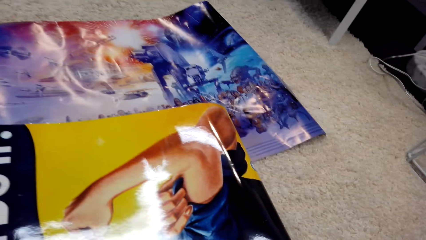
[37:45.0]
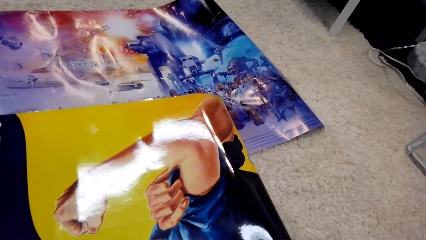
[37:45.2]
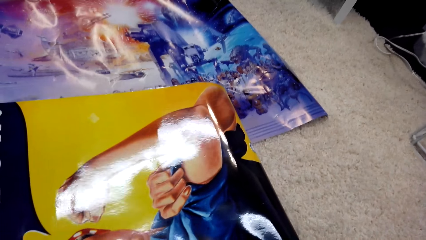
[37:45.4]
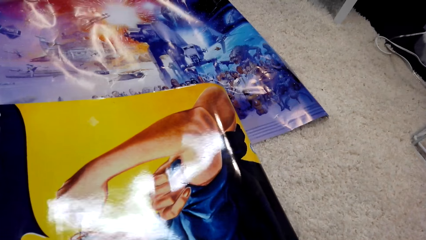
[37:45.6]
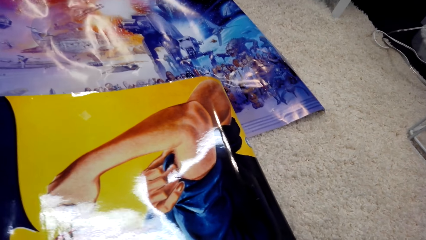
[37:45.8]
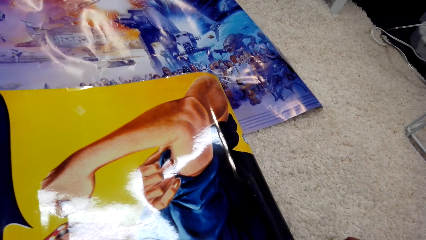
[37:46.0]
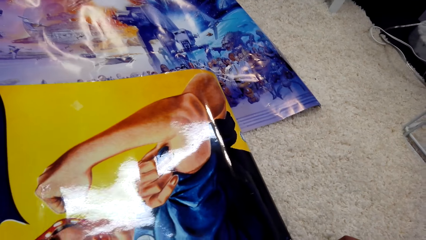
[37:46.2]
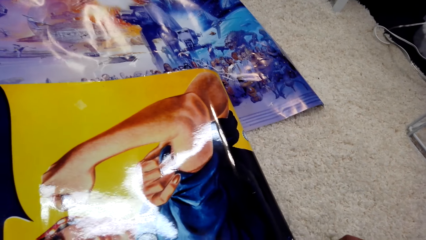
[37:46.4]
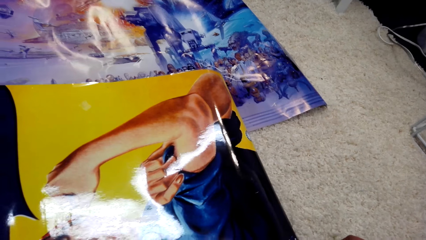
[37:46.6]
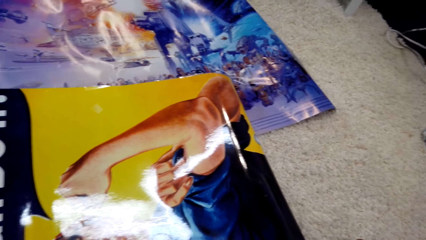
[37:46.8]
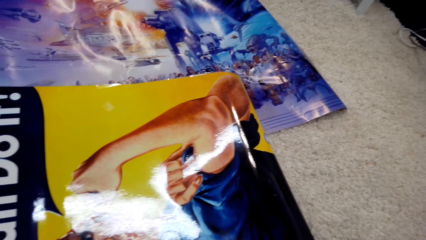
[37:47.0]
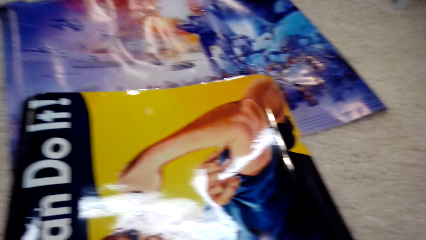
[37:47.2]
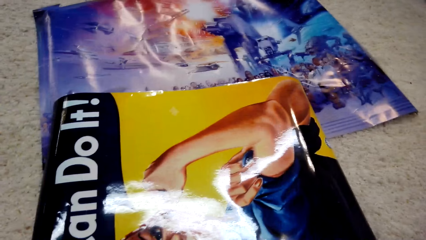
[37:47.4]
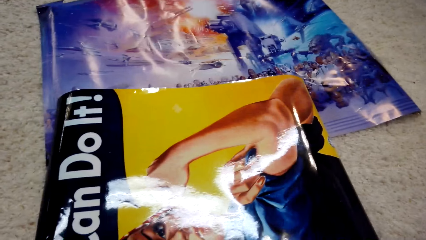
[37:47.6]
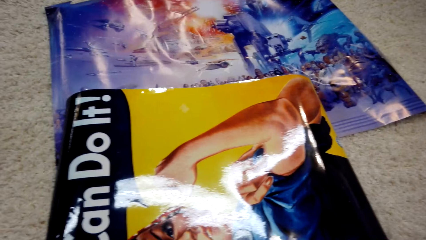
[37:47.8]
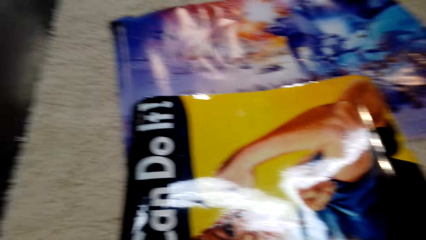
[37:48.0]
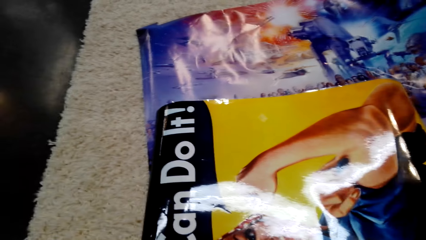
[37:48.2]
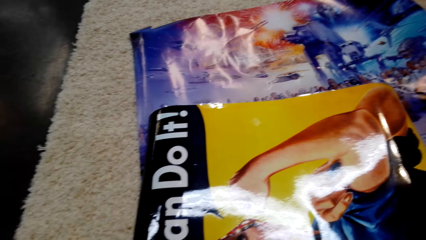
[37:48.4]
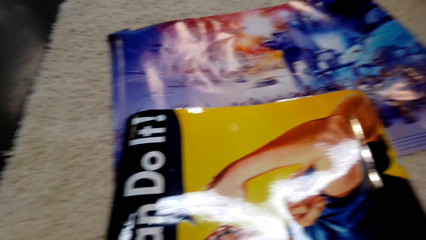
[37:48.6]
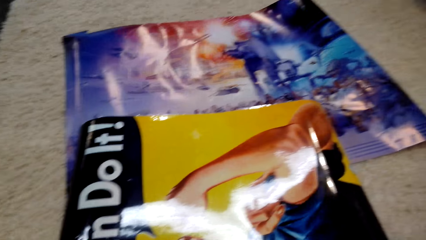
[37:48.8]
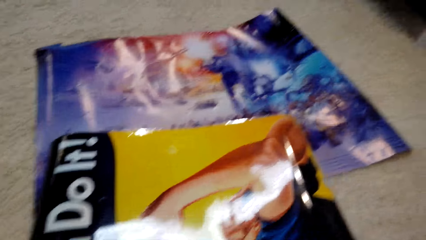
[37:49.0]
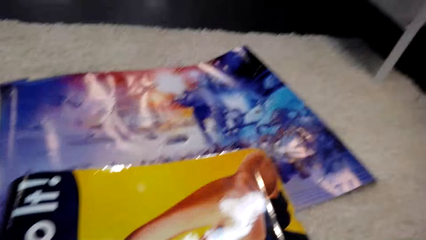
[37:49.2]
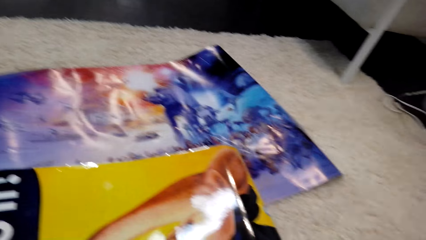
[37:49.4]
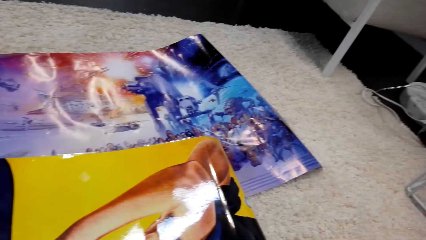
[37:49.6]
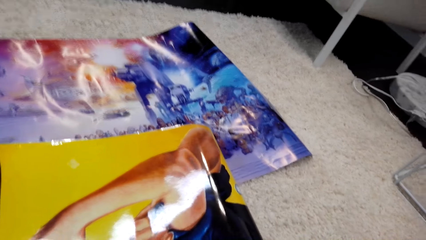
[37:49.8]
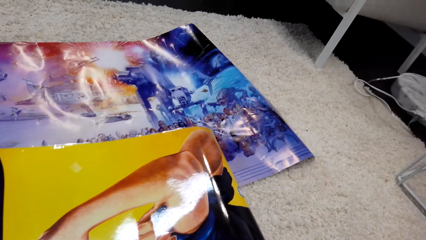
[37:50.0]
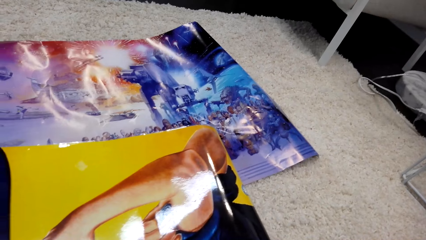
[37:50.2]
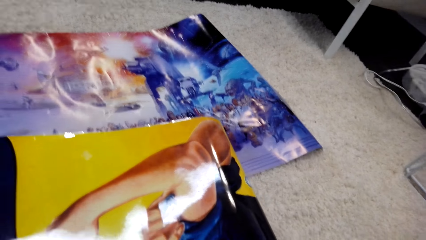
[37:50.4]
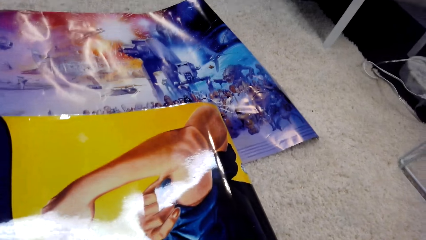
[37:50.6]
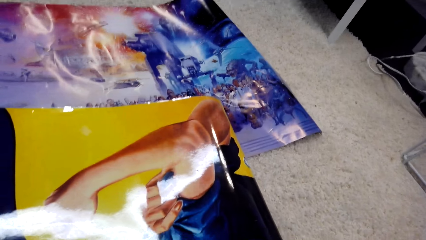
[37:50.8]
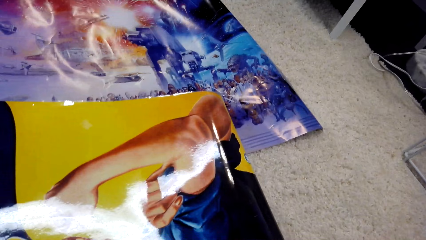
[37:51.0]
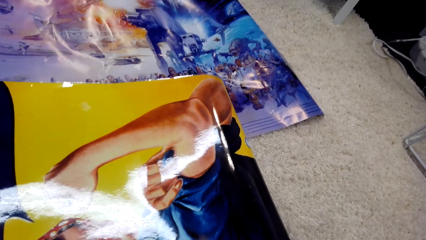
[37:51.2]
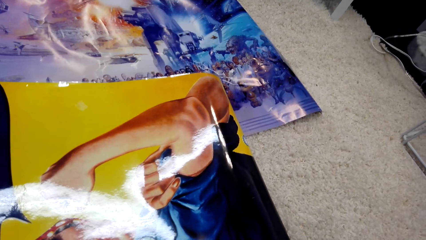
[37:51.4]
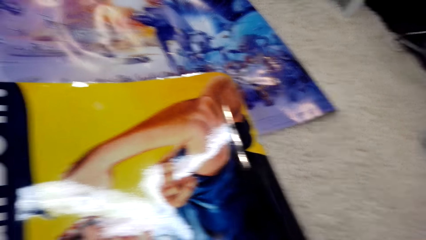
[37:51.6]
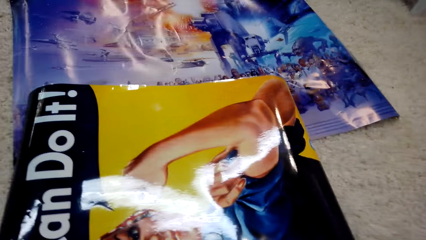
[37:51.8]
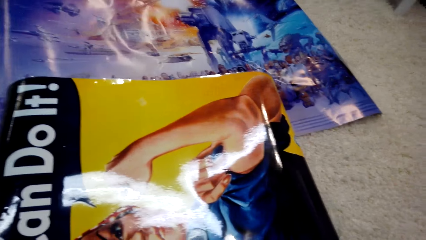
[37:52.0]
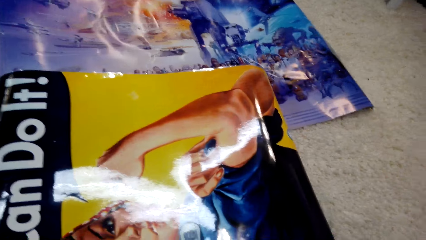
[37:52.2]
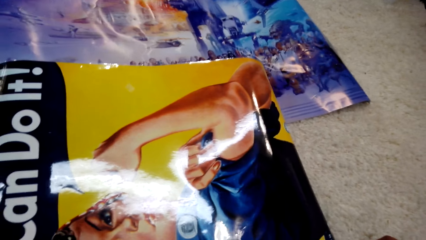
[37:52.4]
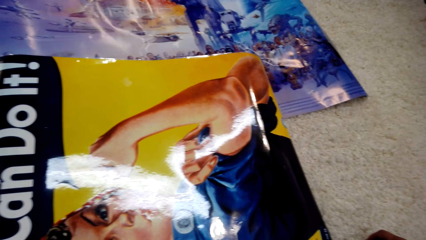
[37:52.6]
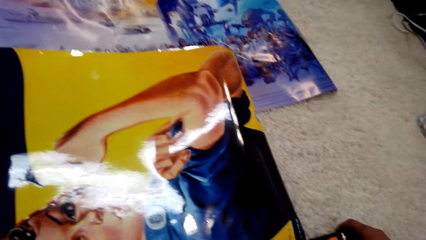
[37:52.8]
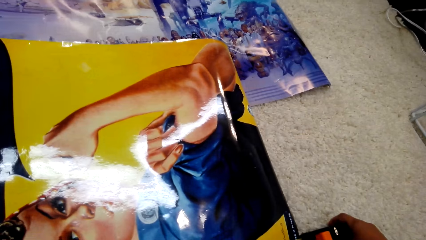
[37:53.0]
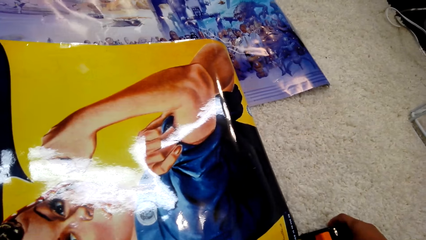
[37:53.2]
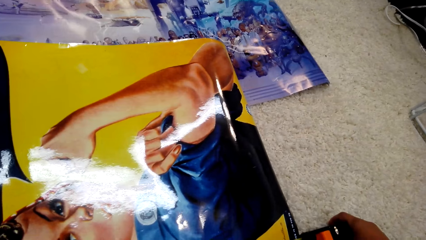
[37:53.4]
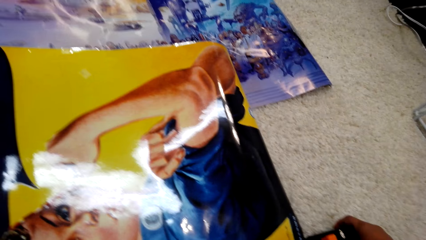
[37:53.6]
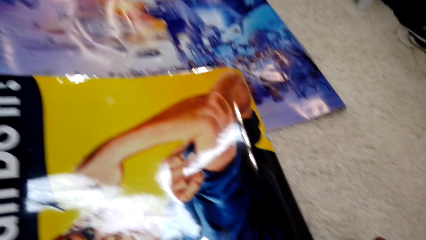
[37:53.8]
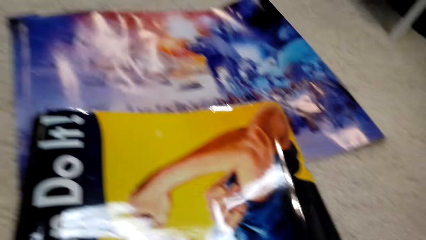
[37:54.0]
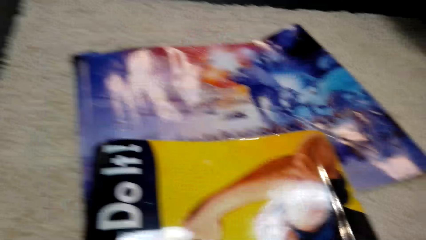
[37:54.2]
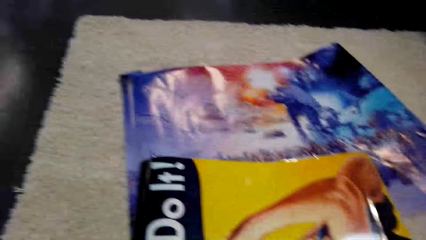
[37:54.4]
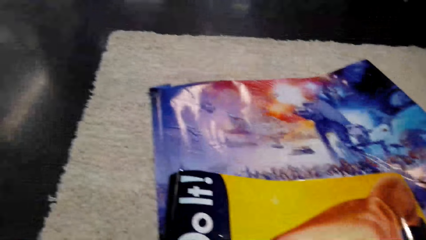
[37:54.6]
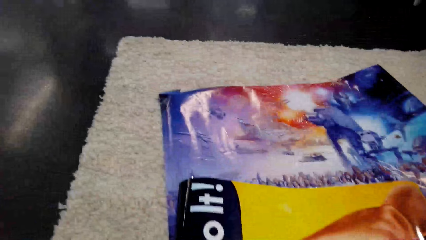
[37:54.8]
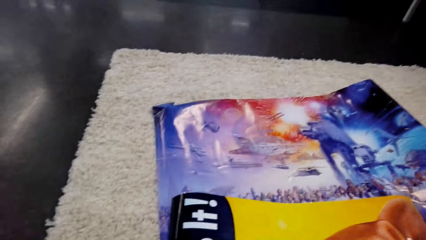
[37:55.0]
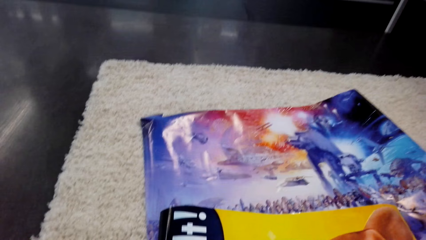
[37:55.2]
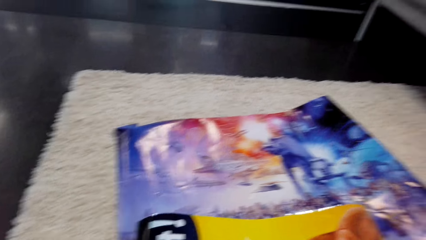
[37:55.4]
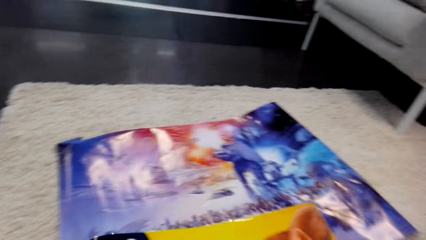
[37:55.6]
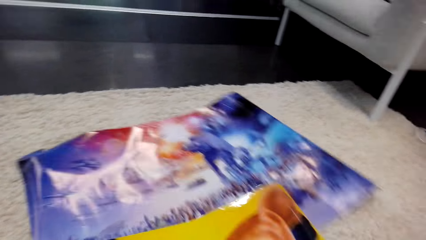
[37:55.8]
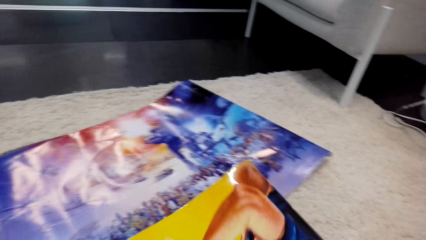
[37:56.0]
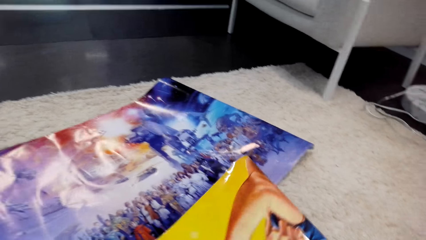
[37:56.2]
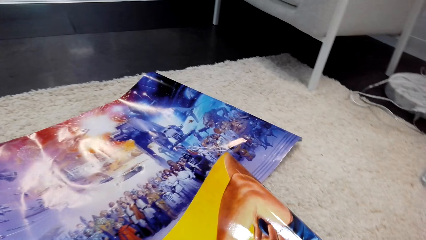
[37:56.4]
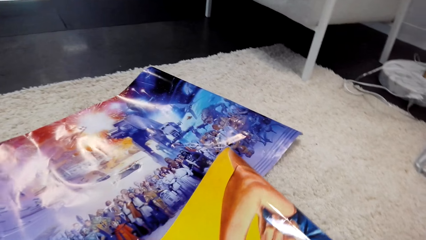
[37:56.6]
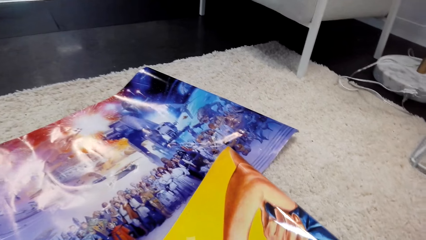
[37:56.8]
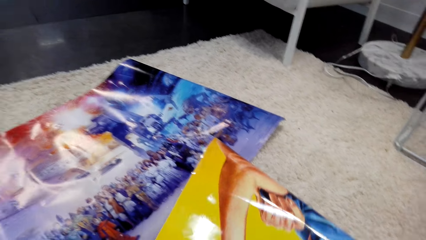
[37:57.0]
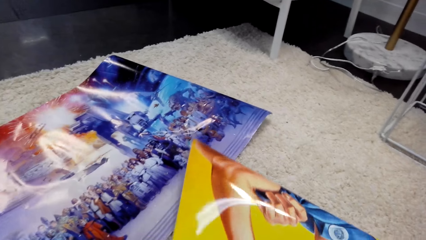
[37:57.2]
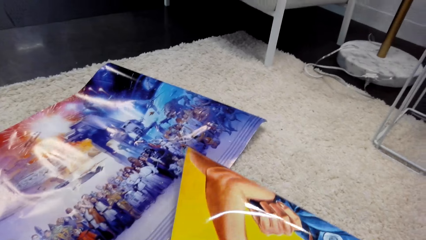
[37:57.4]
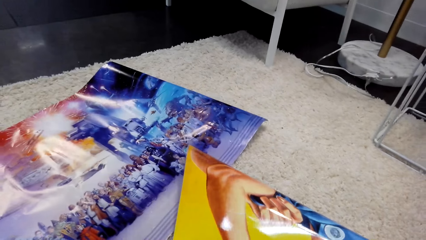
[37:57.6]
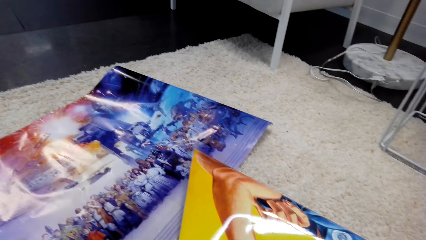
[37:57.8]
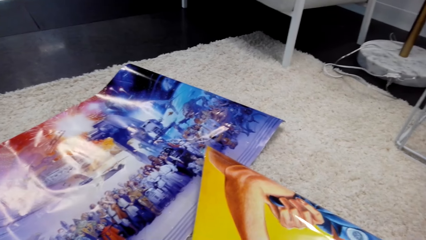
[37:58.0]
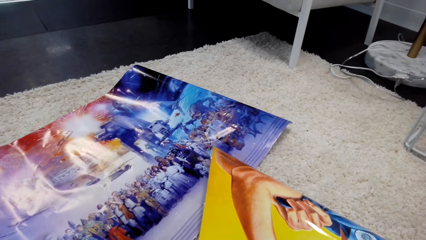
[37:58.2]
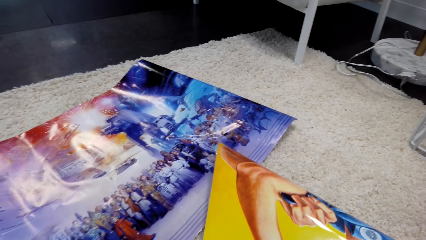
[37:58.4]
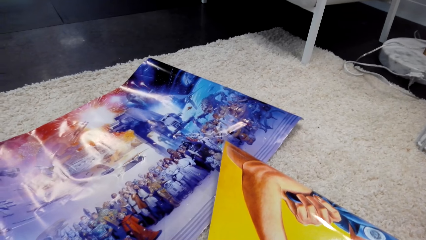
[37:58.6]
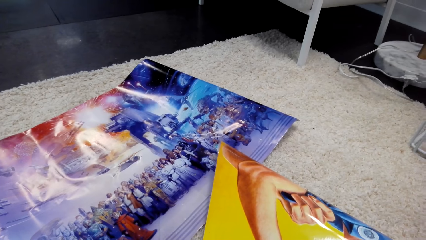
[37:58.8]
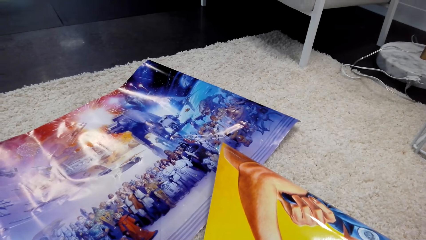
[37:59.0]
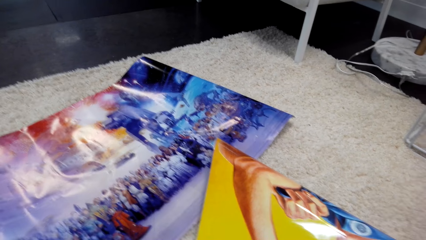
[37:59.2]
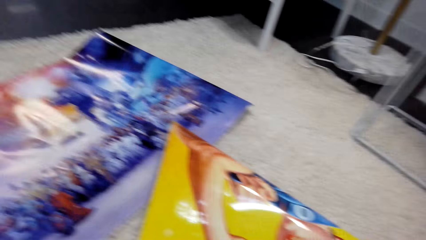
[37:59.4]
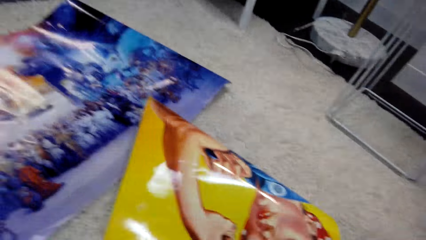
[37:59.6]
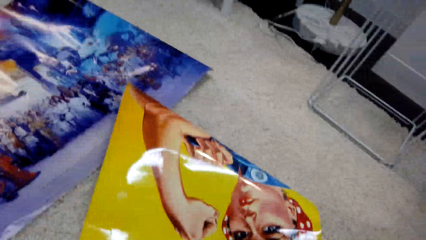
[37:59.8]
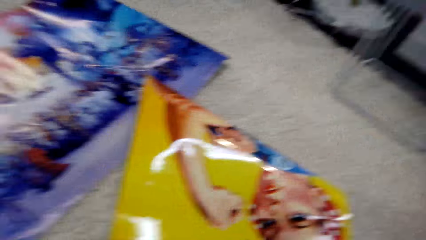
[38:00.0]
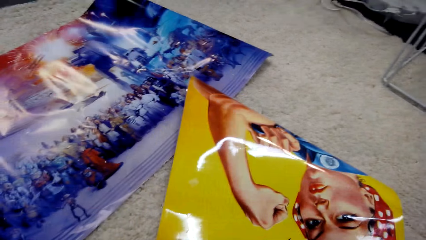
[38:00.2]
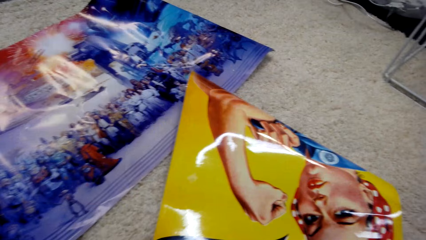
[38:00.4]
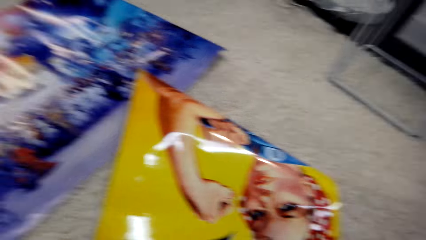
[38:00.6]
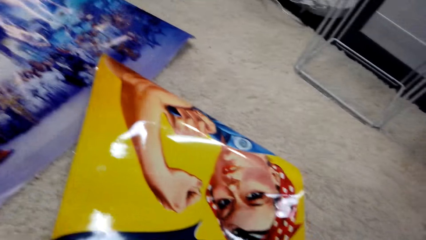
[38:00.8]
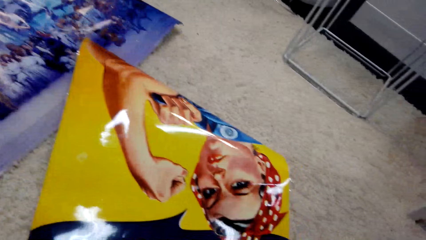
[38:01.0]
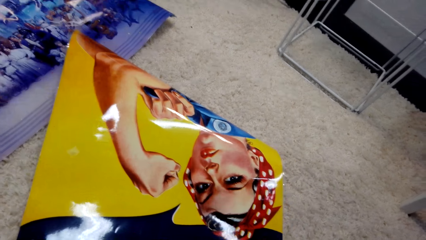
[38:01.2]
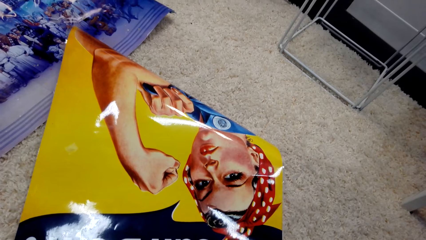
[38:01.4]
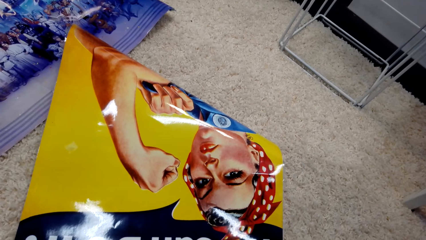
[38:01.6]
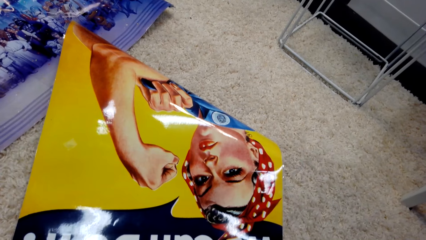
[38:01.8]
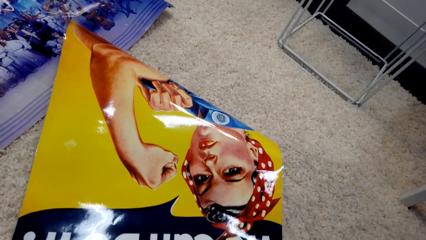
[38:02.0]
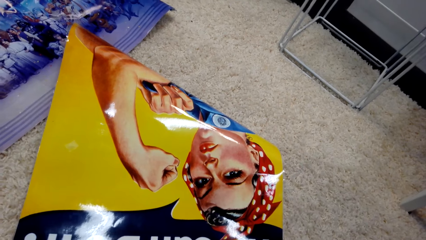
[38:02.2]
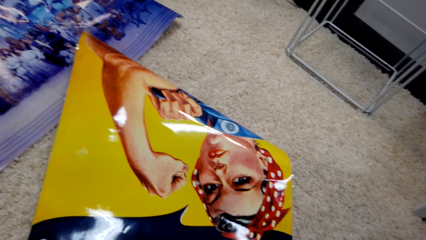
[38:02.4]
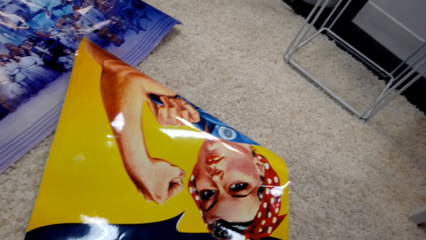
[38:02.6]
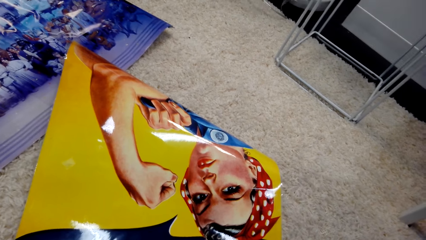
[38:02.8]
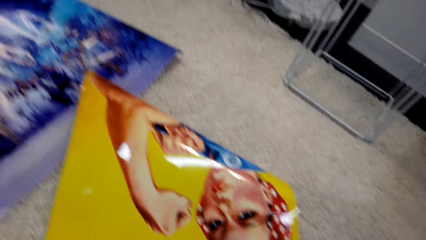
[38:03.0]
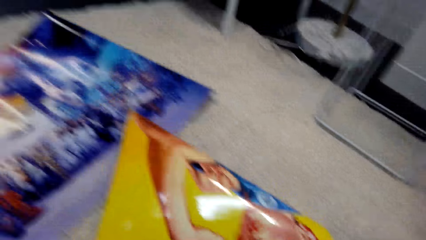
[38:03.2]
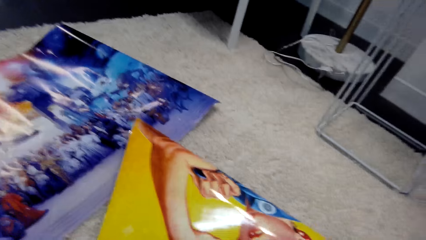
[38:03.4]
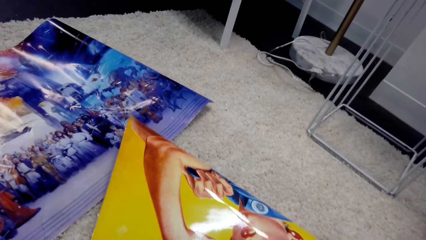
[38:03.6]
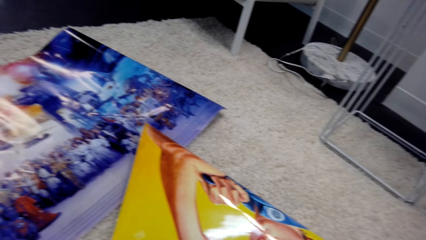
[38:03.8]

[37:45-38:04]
A person converses with the camera wearer. The camera wearer measures the wallpaper using a tape measure. They straighten the wallpaper on the floor. They measure the wallpaper using the tape measure.
